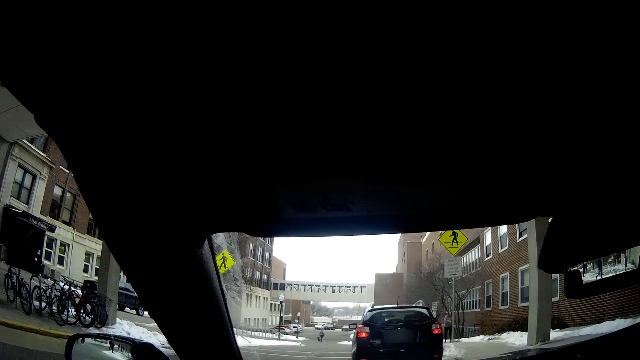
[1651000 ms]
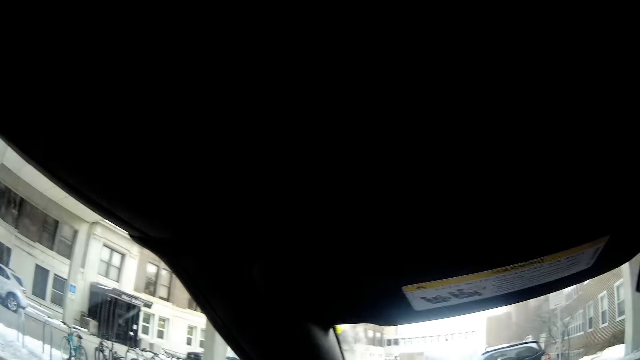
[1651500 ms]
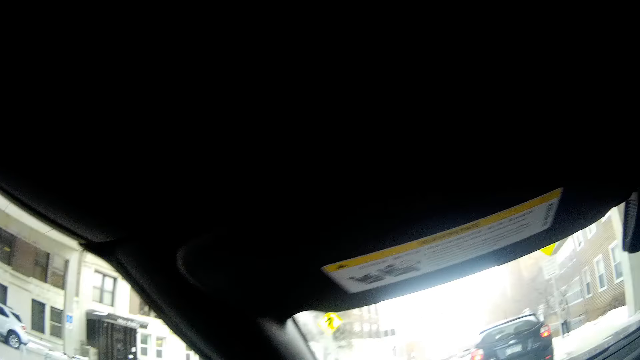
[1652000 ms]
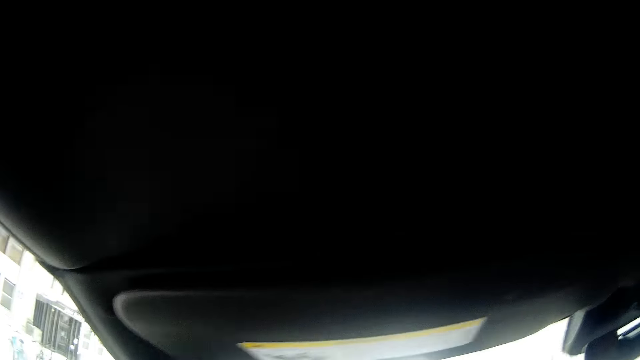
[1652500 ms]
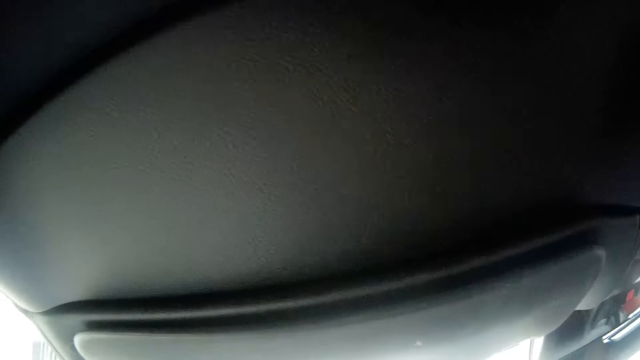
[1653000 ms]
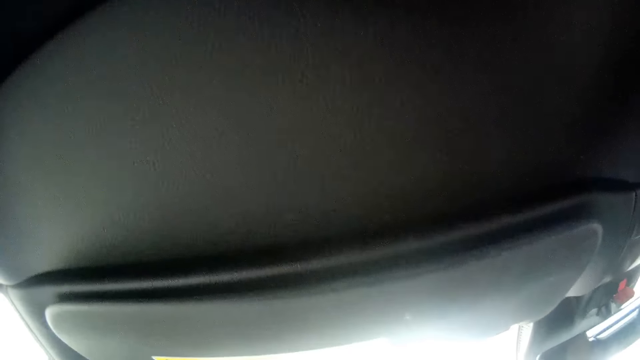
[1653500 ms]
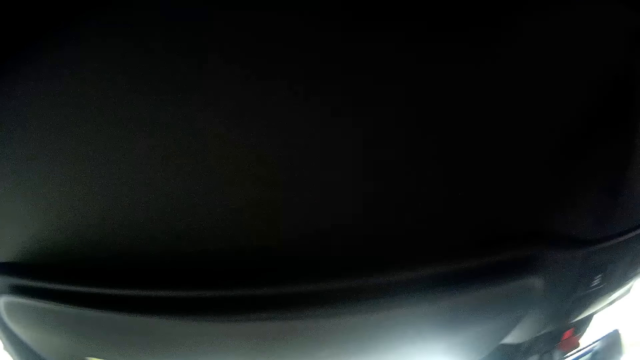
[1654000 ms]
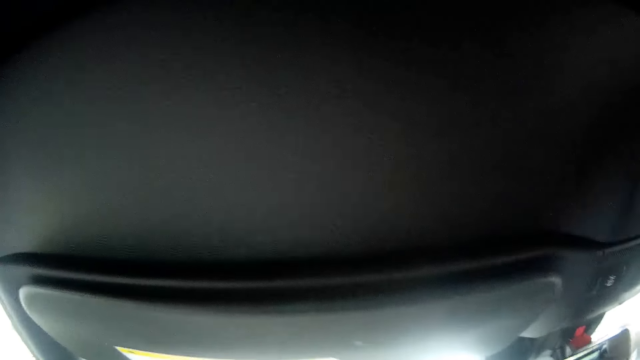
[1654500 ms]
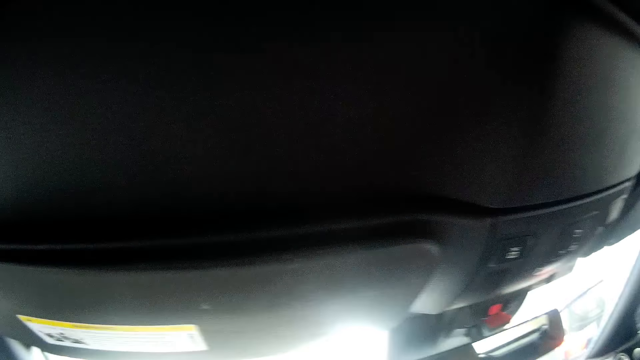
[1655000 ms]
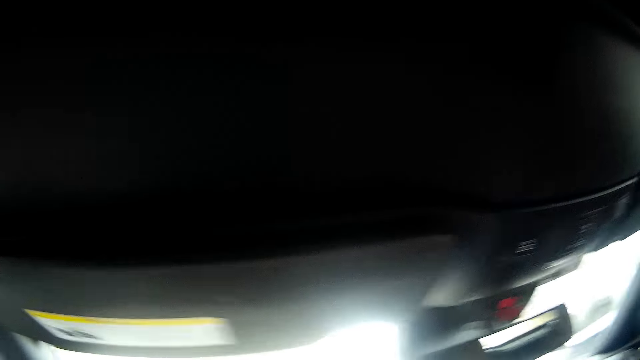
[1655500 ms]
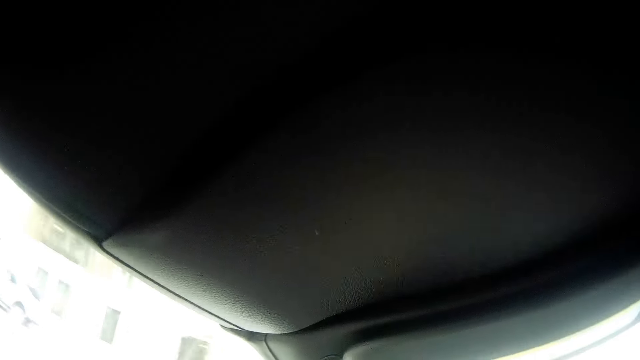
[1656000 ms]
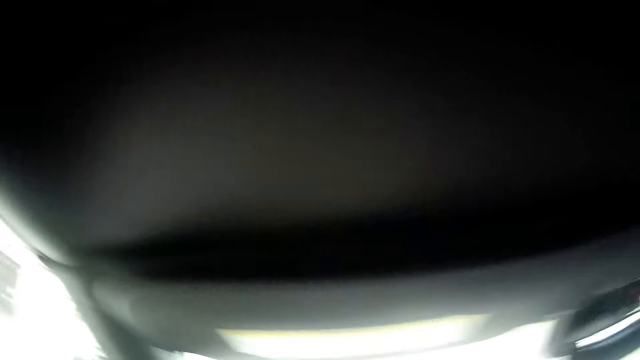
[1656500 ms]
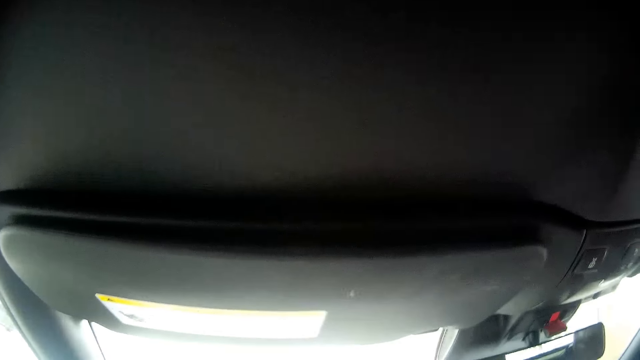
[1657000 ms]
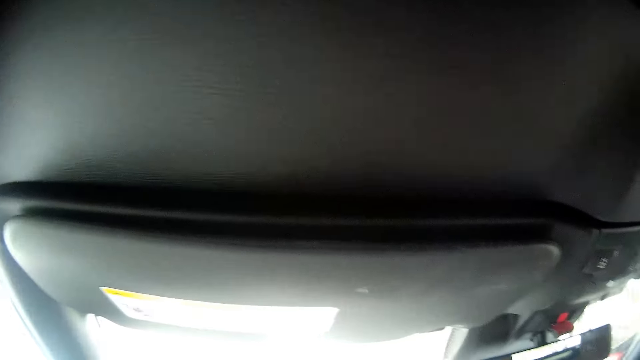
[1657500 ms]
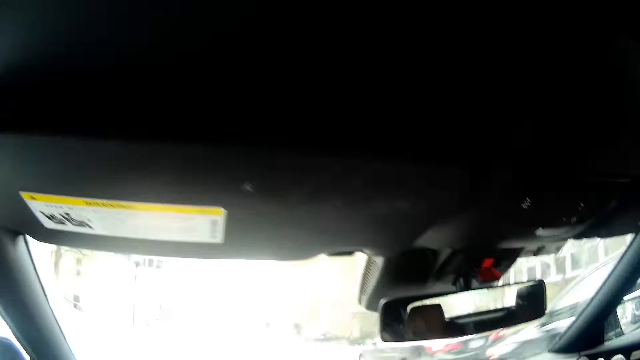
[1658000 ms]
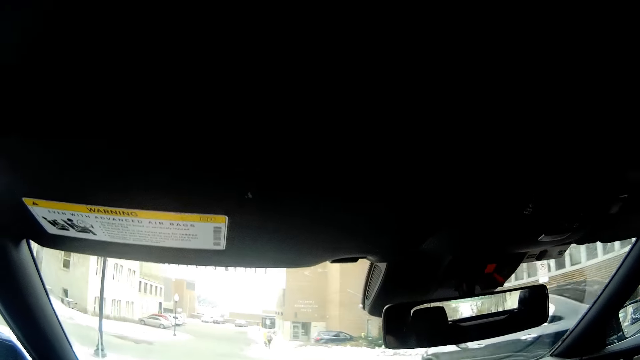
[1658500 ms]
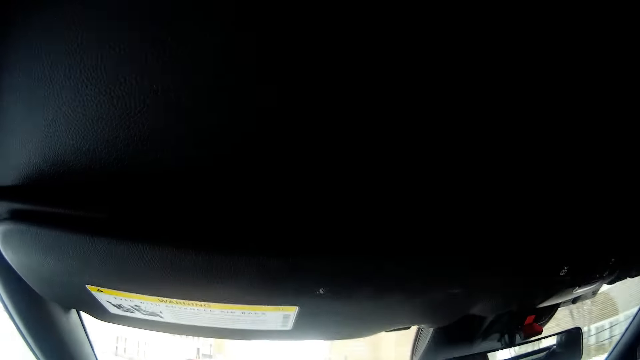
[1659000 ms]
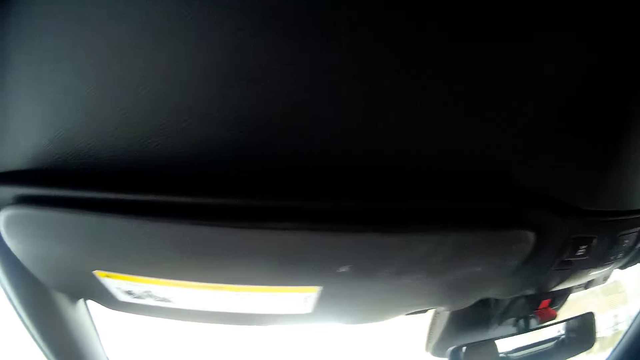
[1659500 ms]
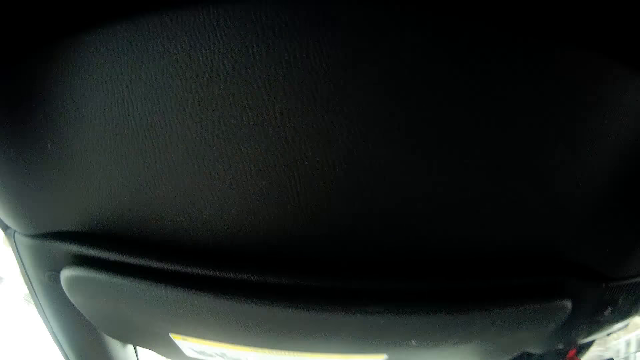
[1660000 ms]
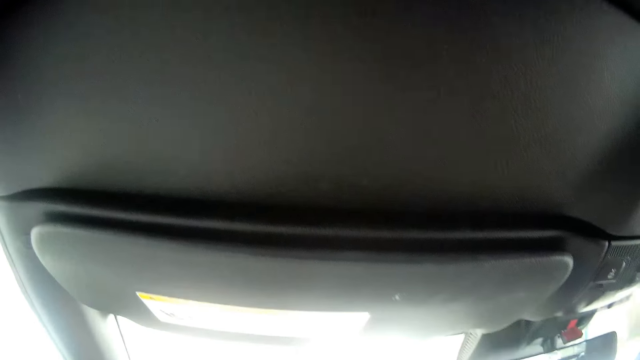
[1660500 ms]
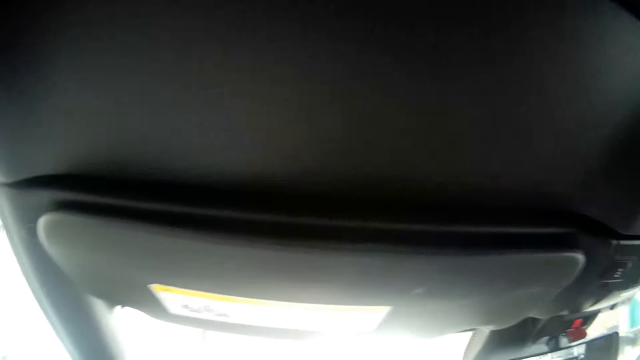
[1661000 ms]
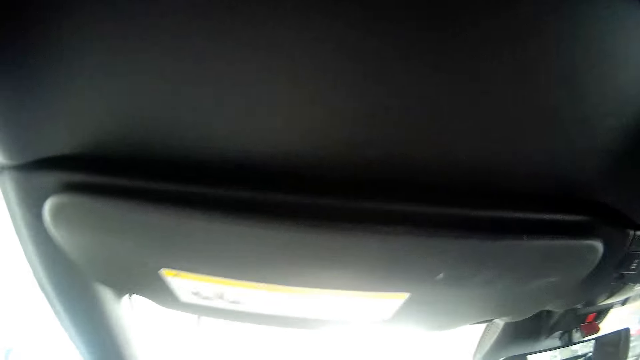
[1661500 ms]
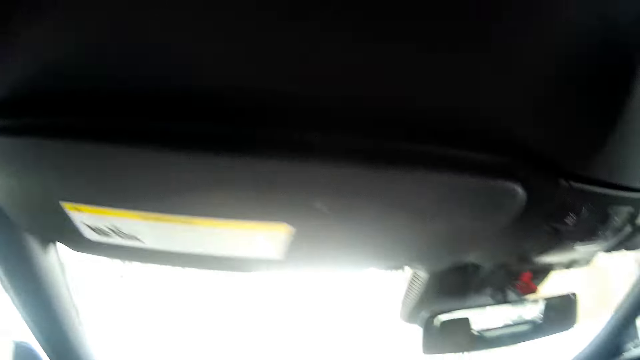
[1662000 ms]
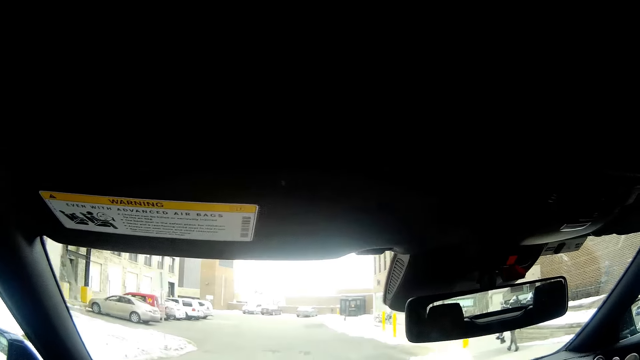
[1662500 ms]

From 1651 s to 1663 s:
The camera wearer drives the car.

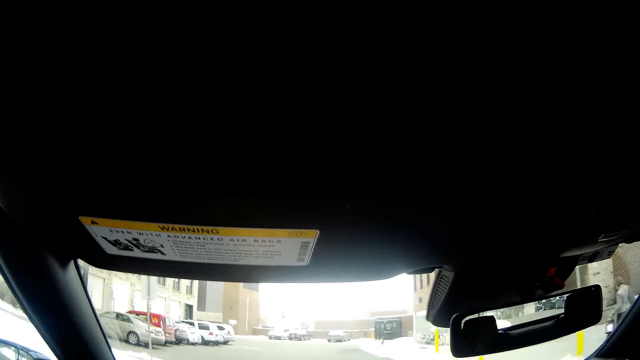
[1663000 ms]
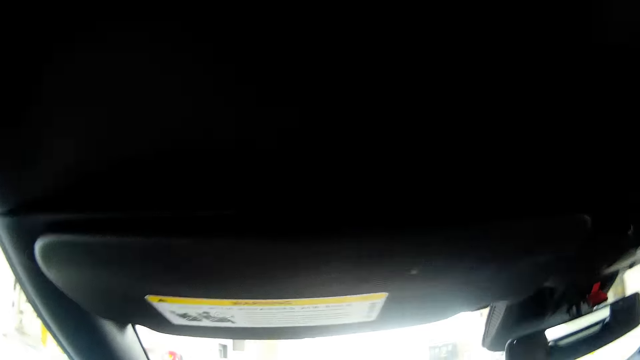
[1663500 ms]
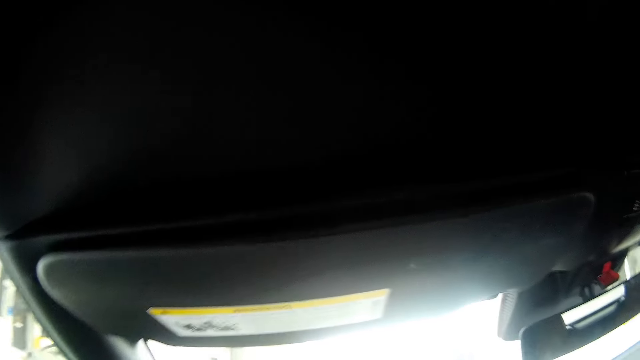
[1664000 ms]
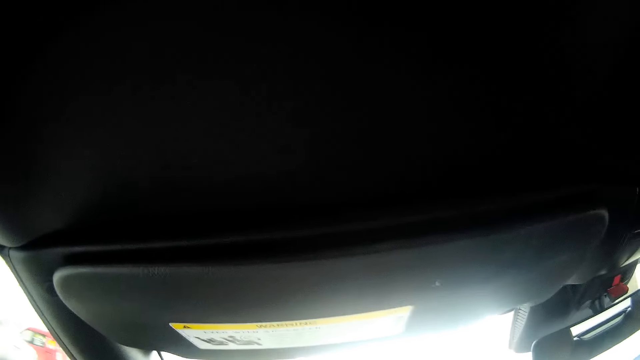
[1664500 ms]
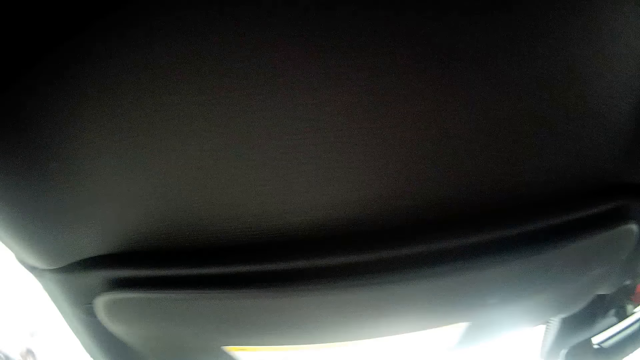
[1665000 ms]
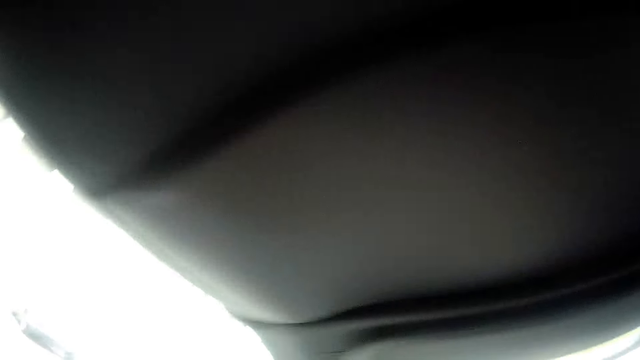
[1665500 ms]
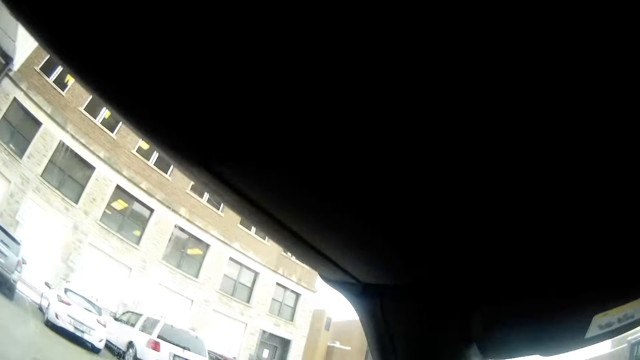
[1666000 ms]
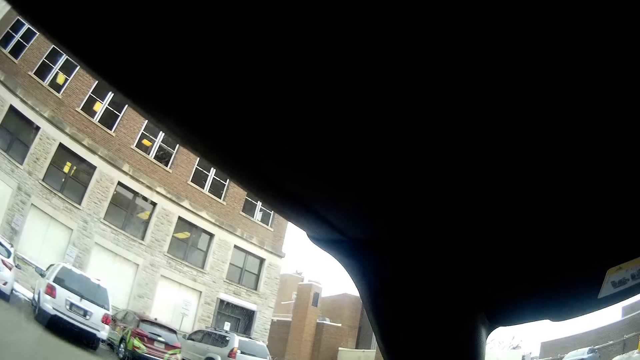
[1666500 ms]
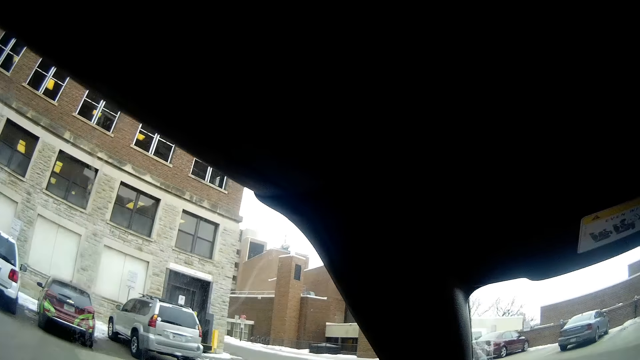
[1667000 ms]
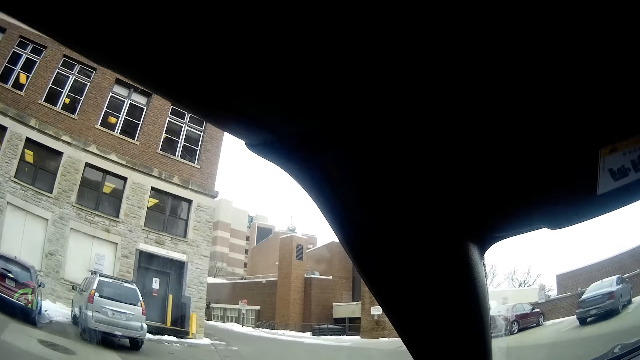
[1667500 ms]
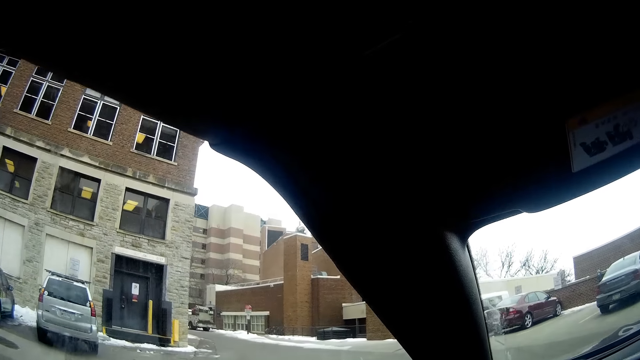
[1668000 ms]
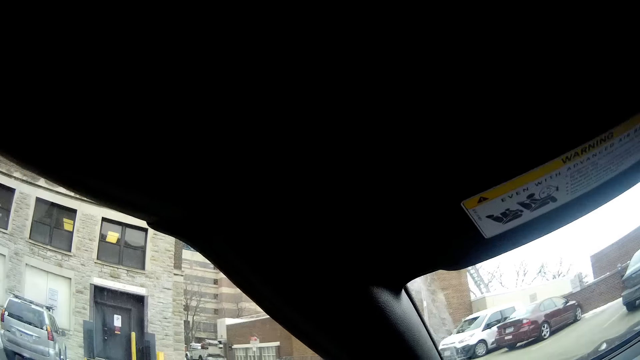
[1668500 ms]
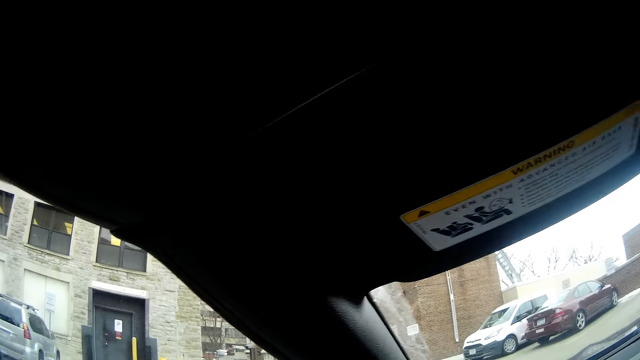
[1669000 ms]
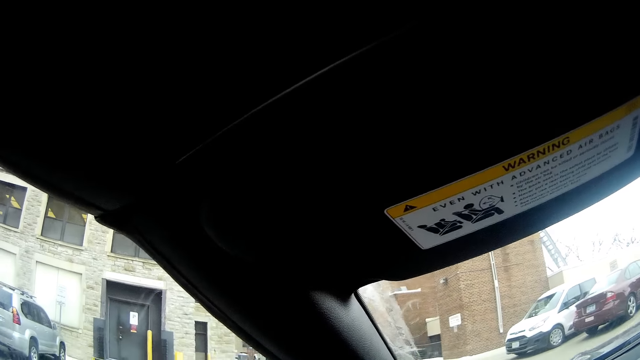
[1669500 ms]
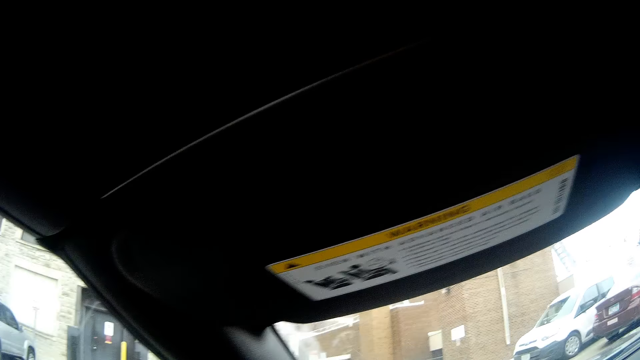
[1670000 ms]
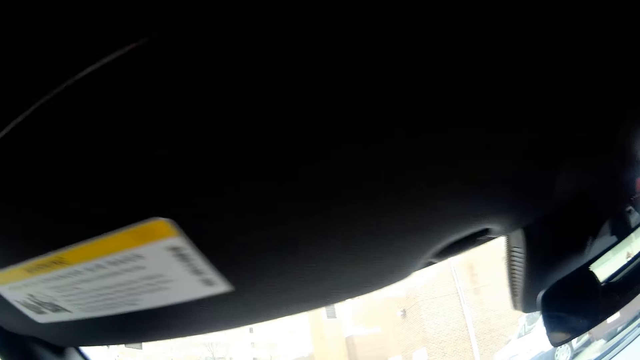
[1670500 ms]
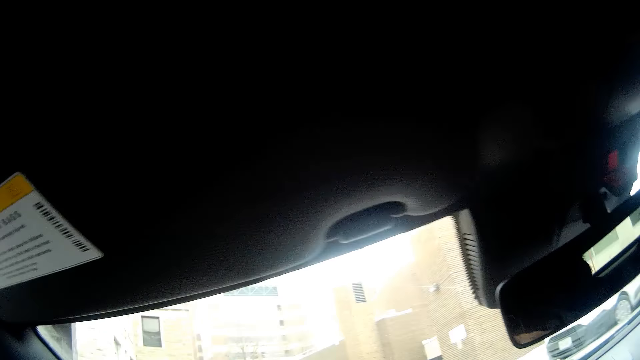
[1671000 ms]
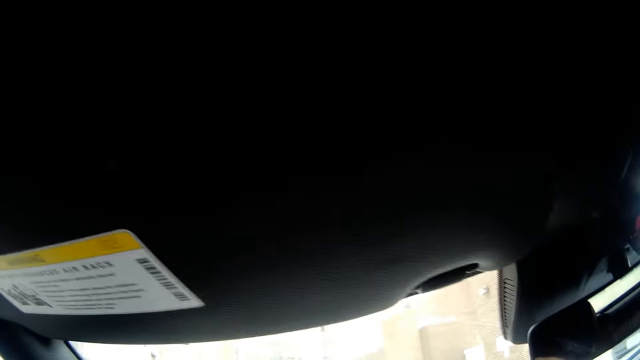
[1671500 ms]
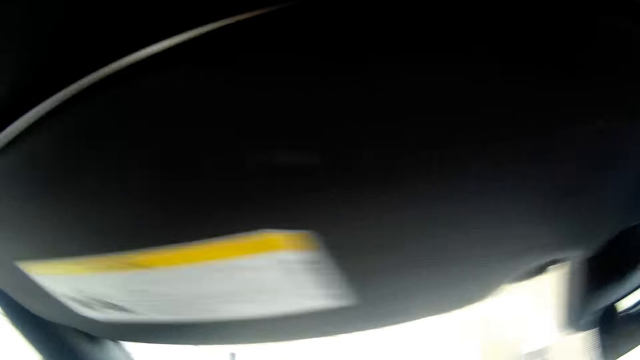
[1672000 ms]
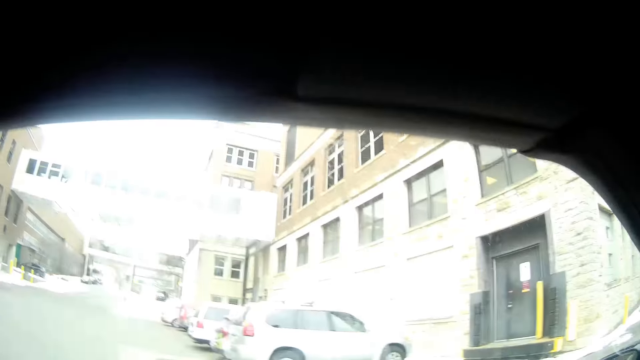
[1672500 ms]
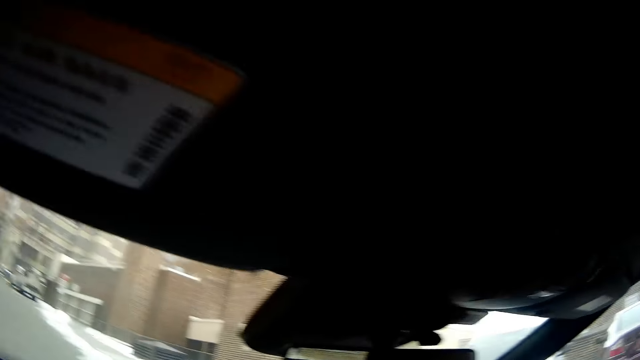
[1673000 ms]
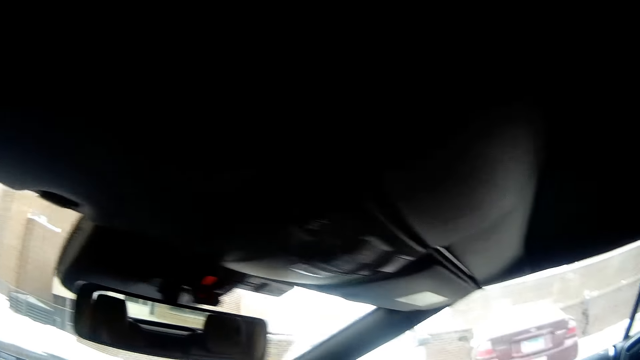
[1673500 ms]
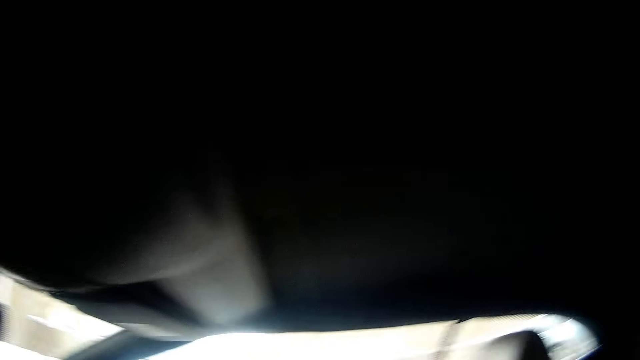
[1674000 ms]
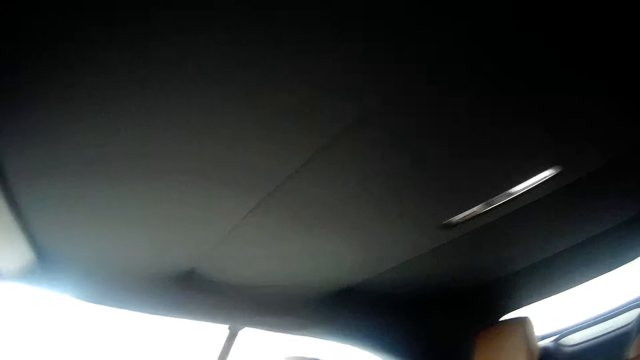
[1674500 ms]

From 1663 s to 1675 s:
The camera wearer stops at a junction.
